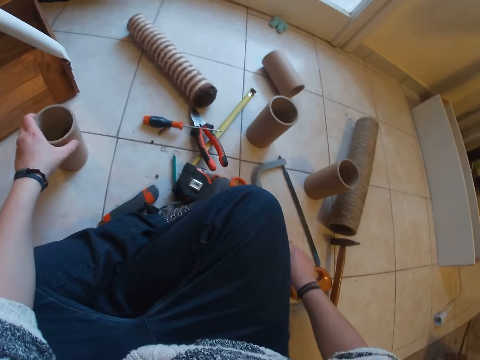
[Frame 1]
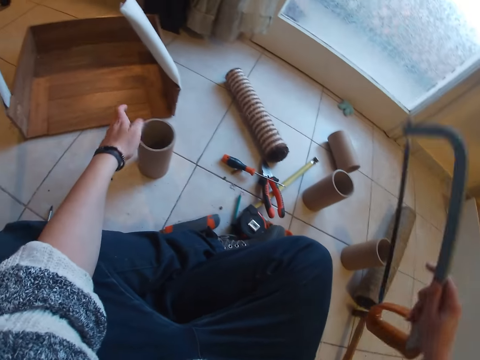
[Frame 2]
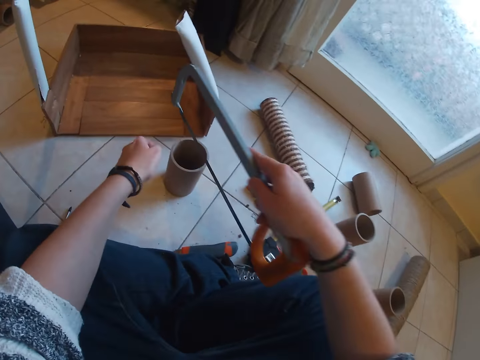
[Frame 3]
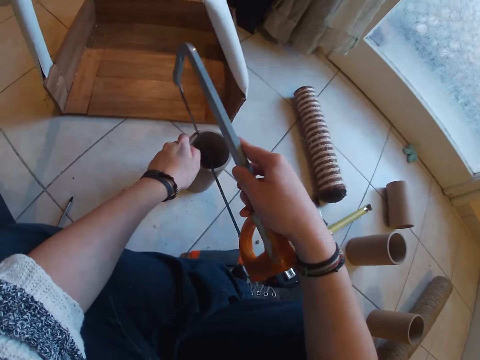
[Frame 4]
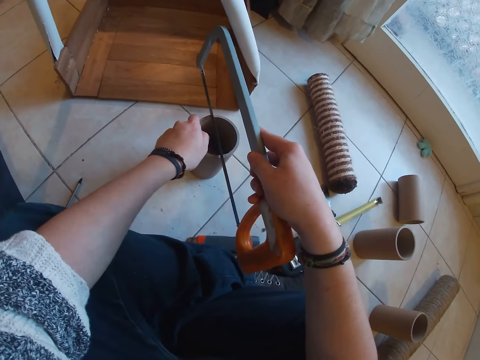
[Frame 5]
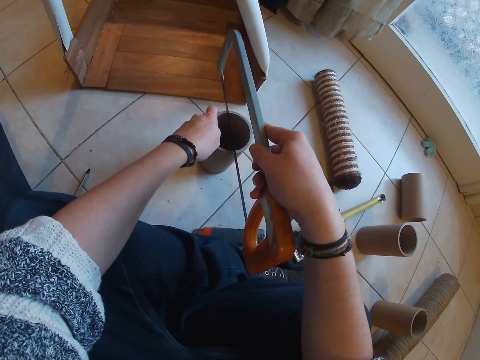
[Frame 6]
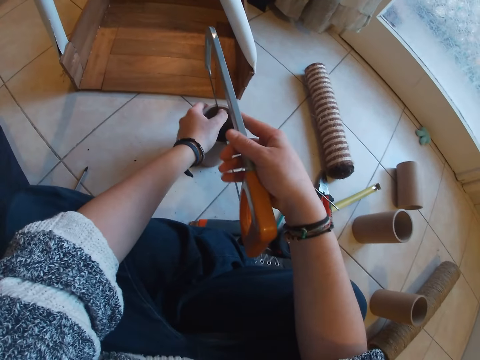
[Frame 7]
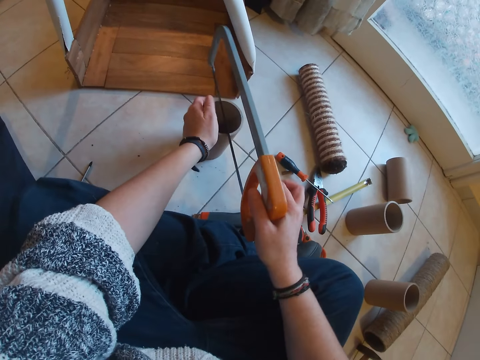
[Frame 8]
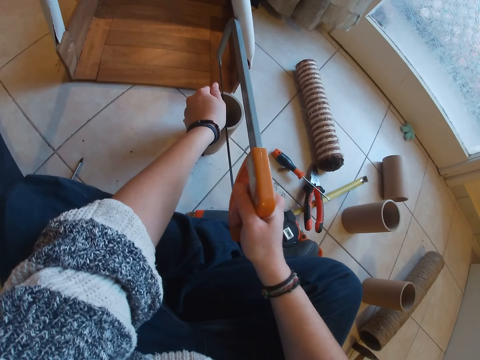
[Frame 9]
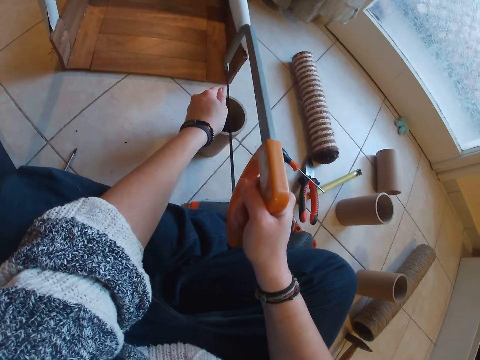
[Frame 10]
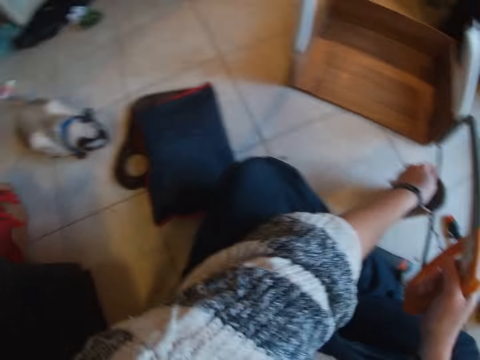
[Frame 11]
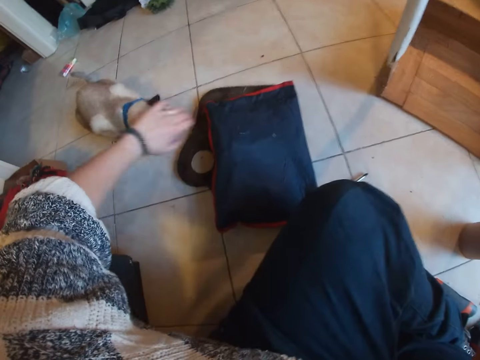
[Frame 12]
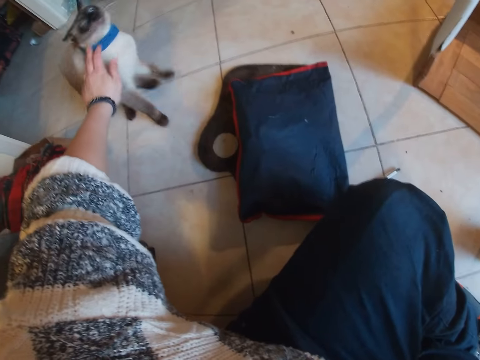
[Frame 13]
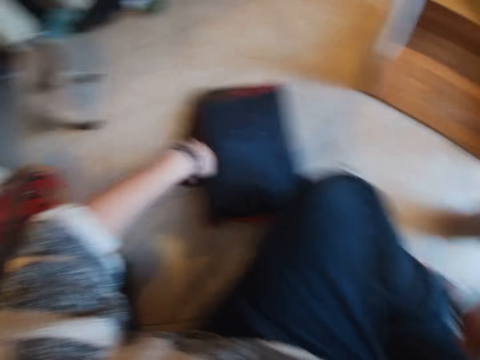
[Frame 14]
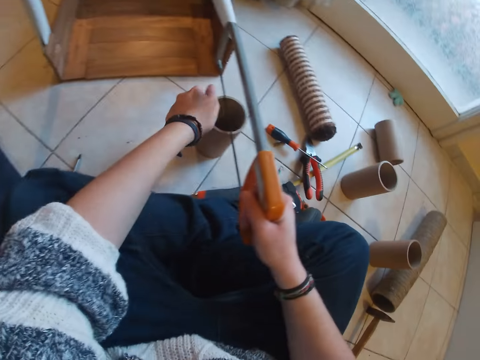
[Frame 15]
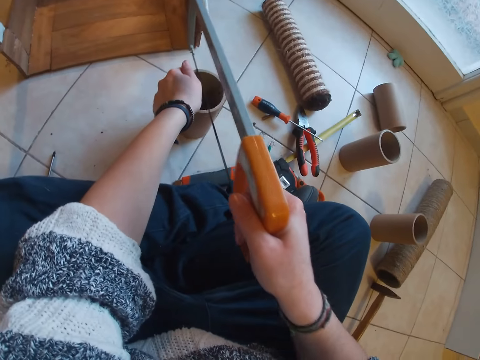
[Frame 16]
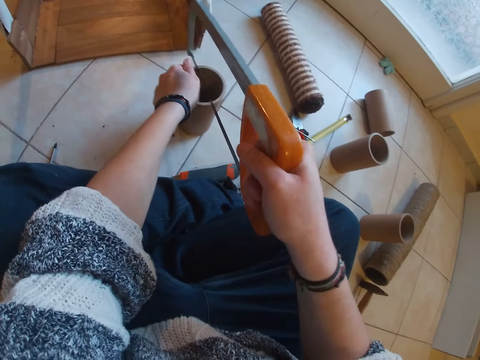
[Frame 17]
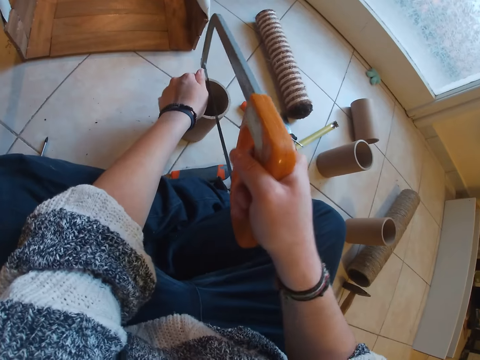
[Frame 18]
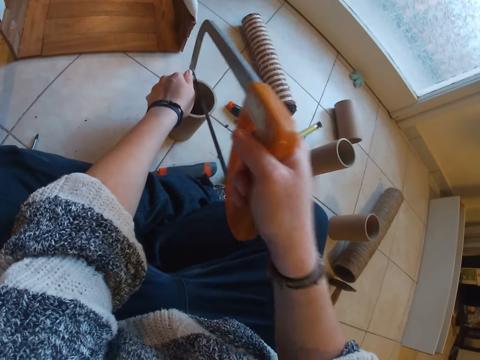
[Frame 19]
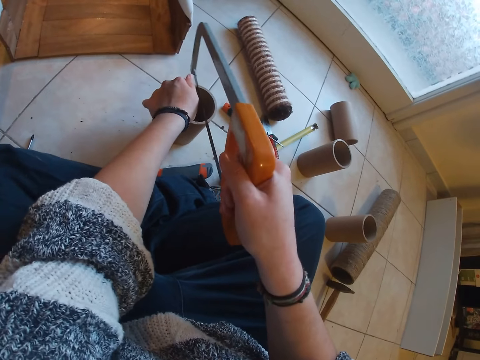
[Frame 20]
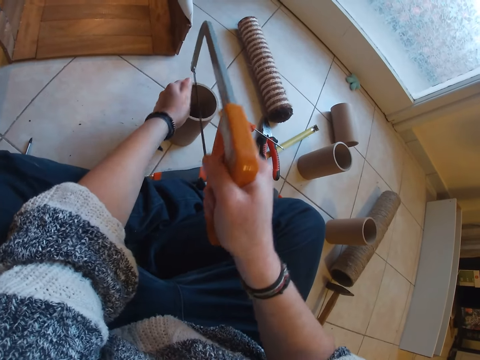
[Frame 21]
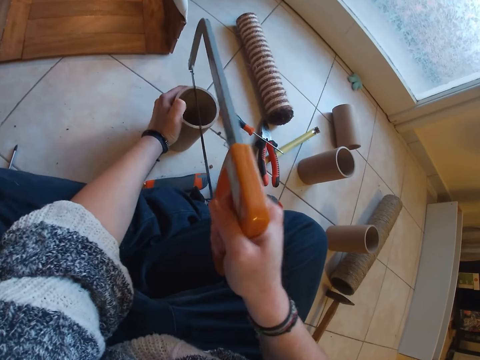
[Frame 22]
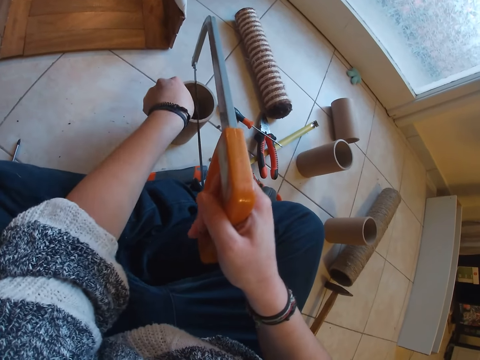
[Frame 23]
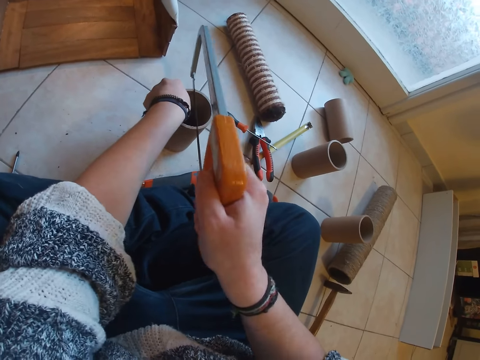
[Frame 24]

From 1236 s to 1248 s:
The camera wearer moves a pipe or cardboard tube on the floor. She picks up the bow saw from the floor with her right hand. She saws the cardboard tube with the bow saw in her right hand and puts the saw on top of the pipe. She shoves the cat with her left hand and pulls the cat away with the left hand. She holds the cardboard tube with her left hand and saws the cardboard tube with the bow saw in her right hand.

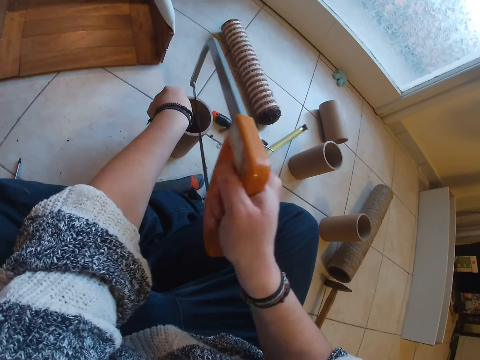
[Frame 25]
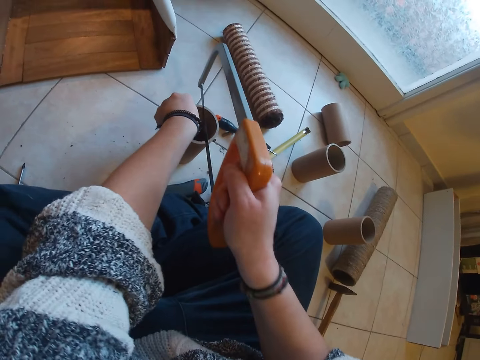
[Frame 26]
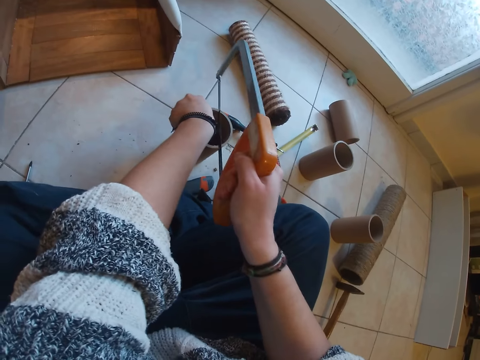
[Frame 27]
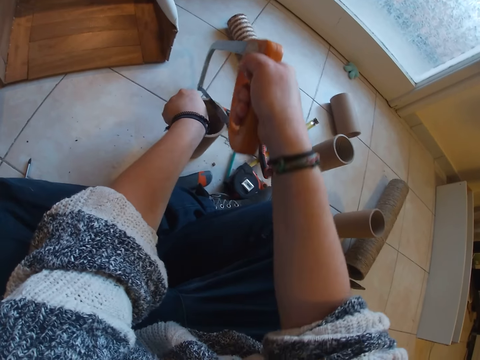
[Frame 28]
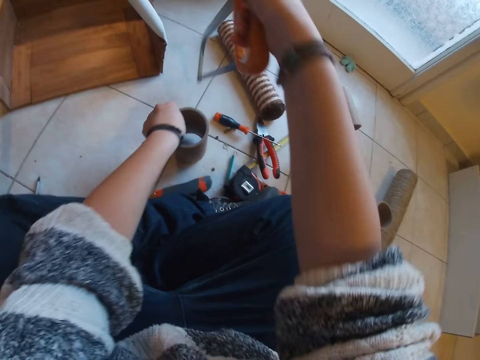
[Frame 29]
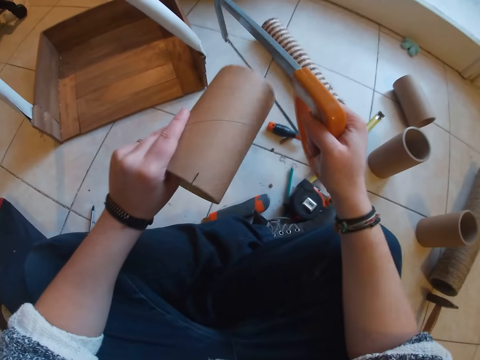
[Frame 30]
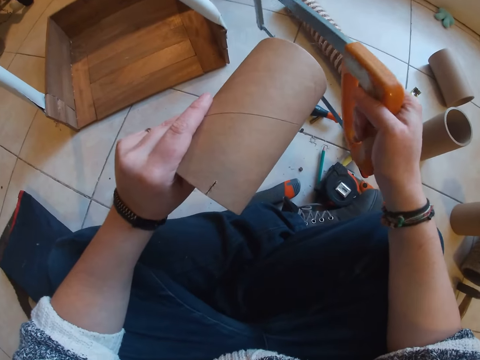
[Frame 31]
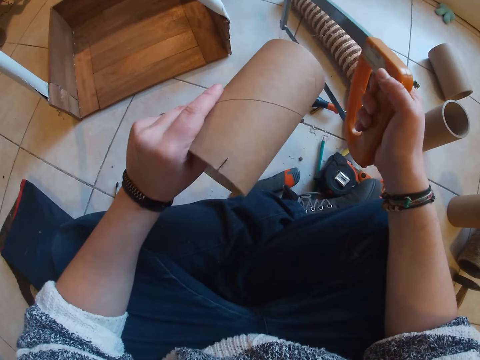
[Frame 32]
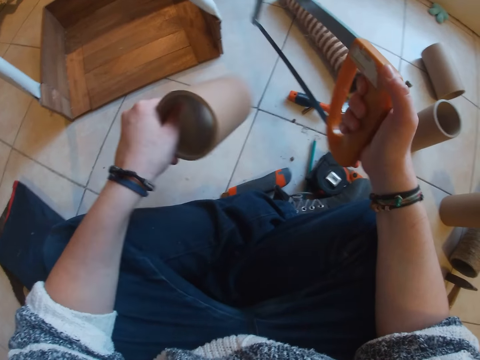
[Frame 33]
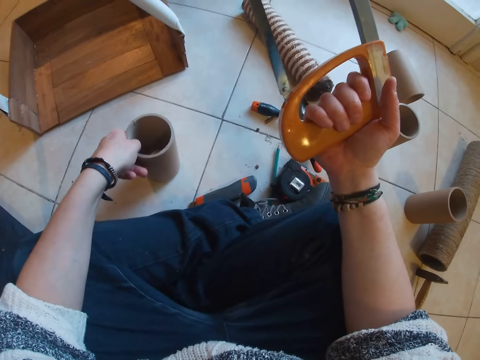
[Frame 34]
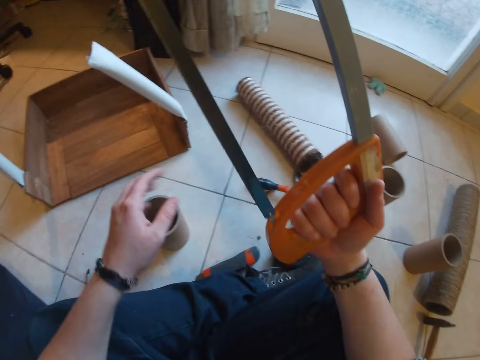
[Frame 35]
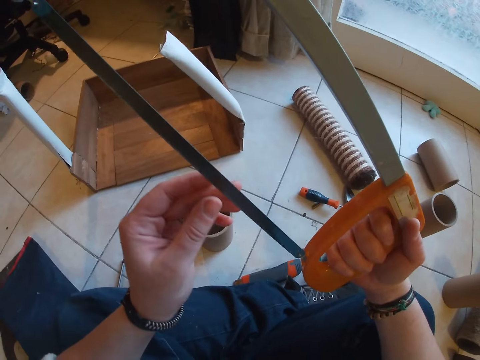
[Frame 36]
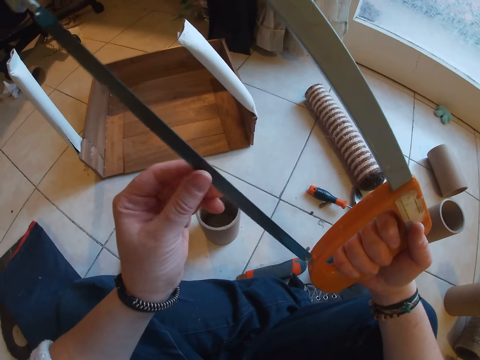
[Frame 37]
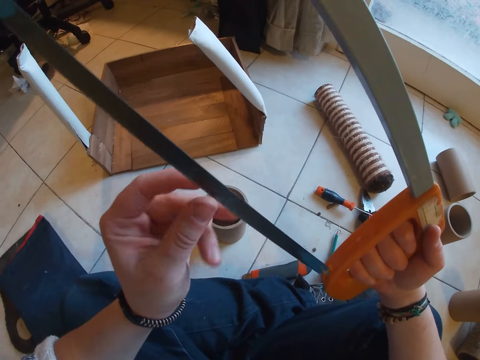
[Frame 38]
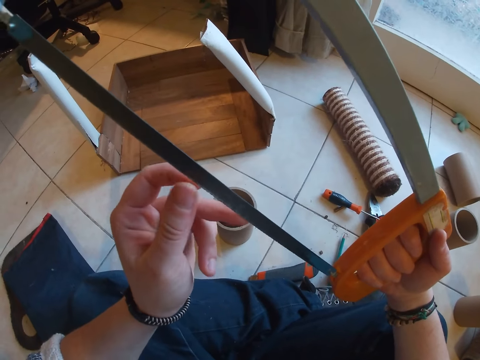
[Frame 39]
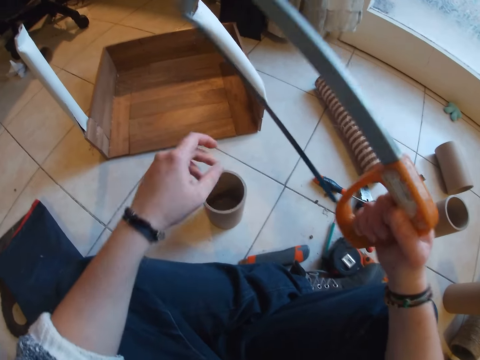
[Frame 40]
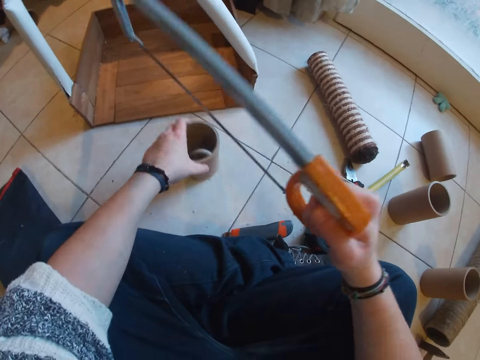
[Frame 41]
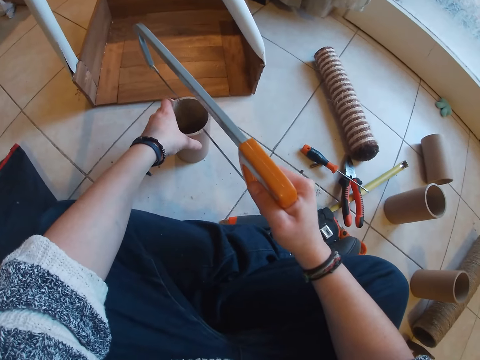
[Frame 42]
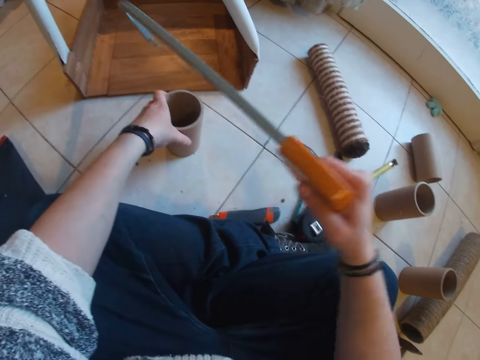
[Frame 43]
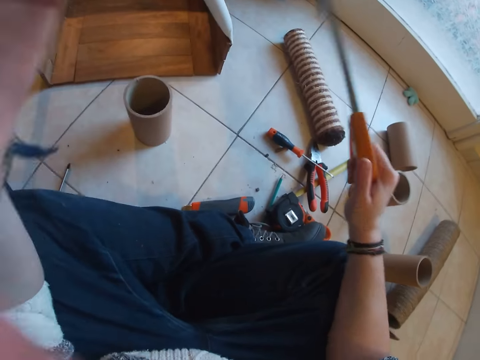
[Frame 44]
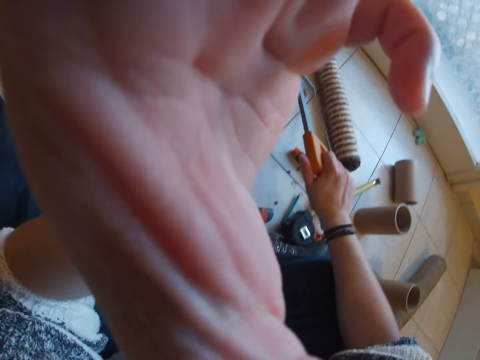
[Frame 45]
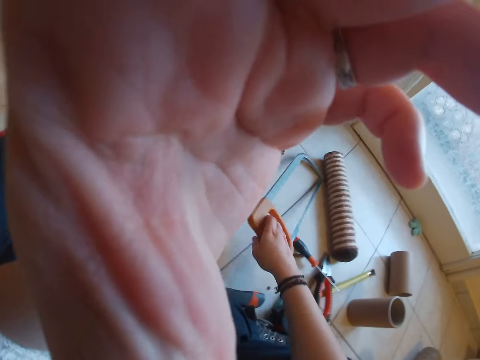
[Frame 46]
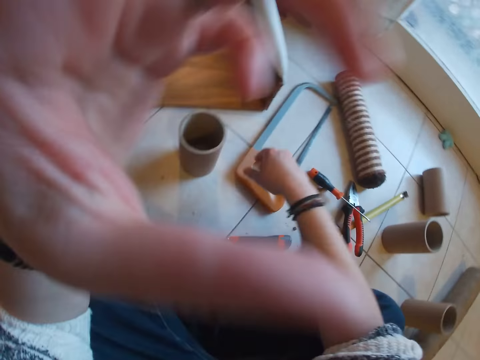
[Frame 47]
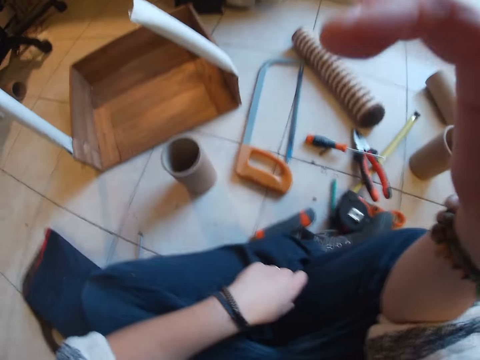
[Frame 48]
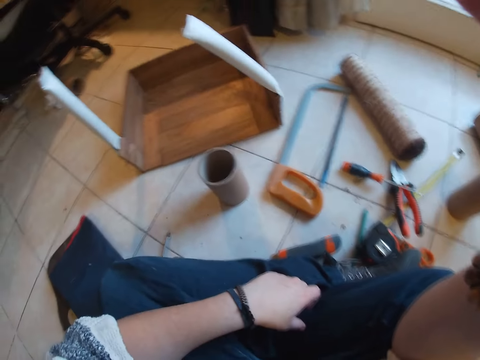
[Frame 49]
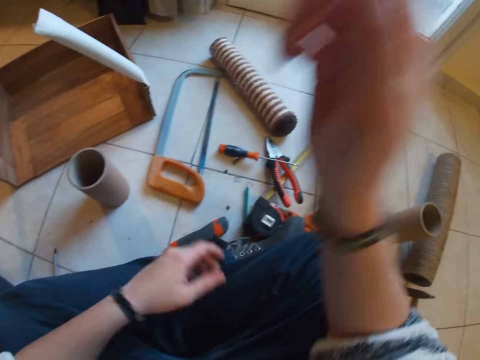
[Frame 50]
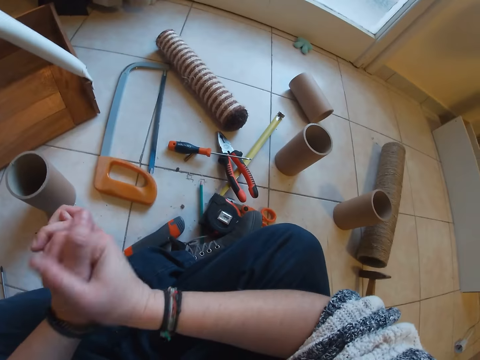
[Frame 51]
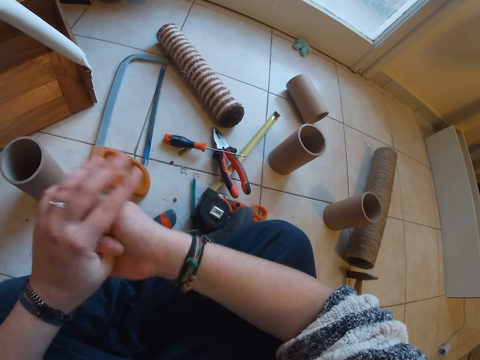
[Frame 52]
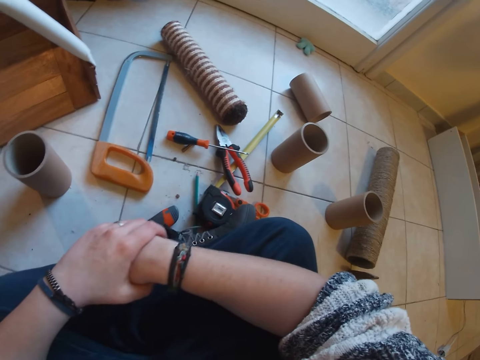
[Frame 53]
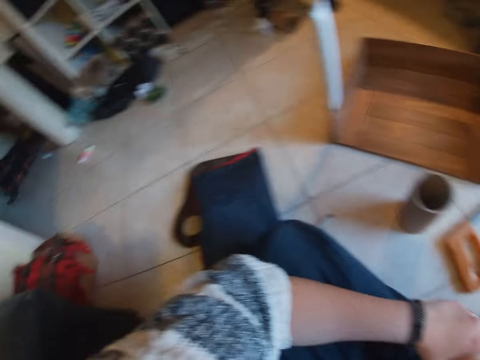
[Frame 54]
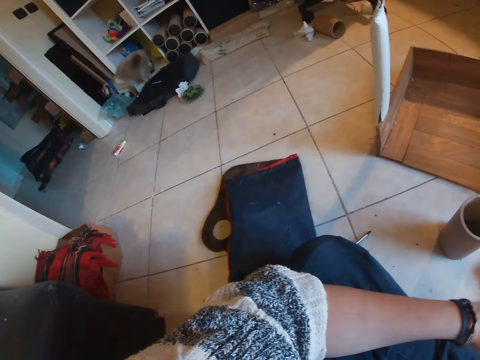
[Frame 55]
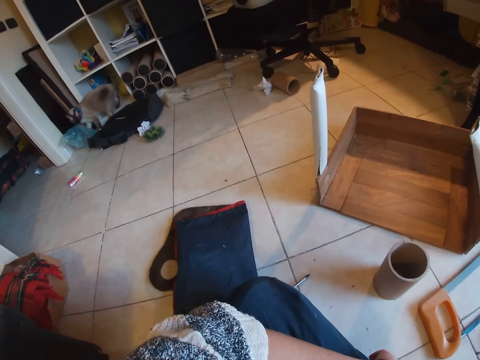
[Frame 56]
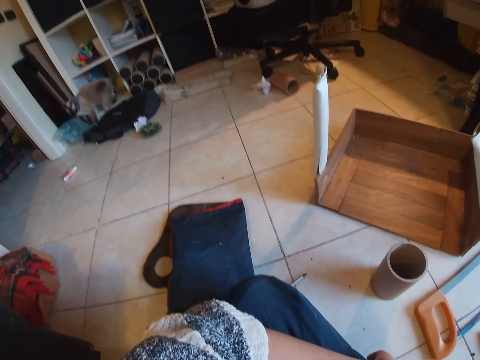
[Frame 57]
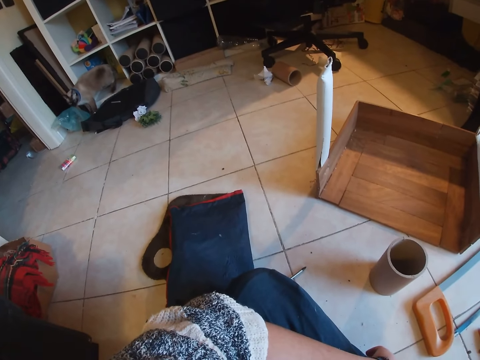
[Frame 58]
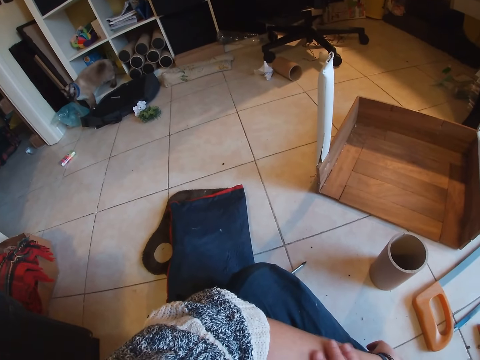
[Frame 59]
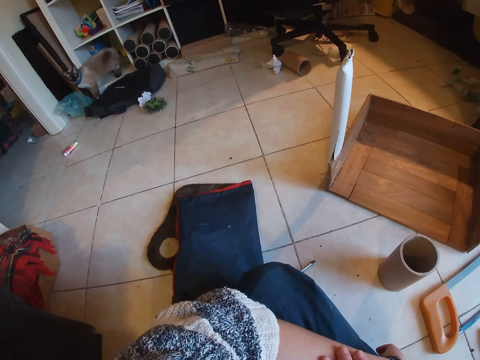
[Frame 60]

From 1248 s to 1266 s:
The camera wearer examines the cardboard tube in her left hand. She drops the cardboard tube in her left hand on the floor. She looks at the blade of the saw and feels the blade of the bow saw in her right hand with her left hand. She moves the cardboard tube on the floor with her left hand. She saws the cardboard tube with the bow saw in her right hand. She drops the bow saw in her right hand on the floor. She touches the face. She touches the camera with her left hand. She touches the camera with her right hand. She touches the face. She clenches her hands. She rubs her hands together. She looks aside. The cat plays with a bag with its mouth.
